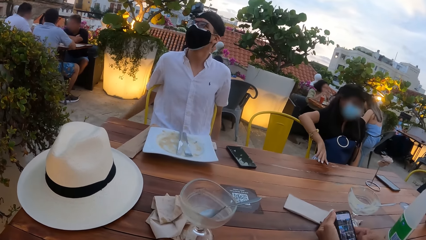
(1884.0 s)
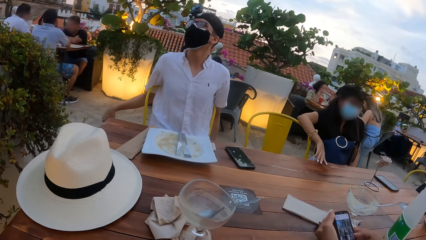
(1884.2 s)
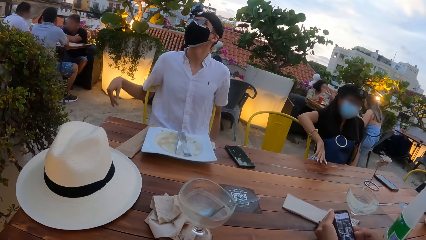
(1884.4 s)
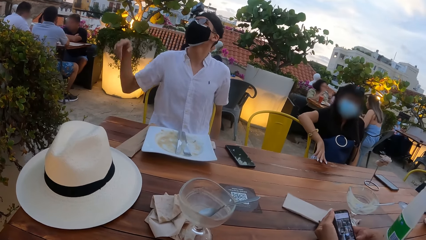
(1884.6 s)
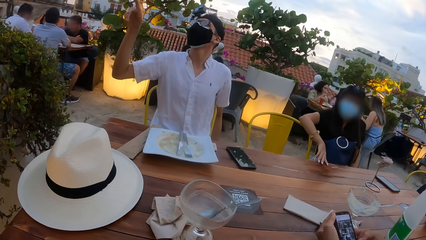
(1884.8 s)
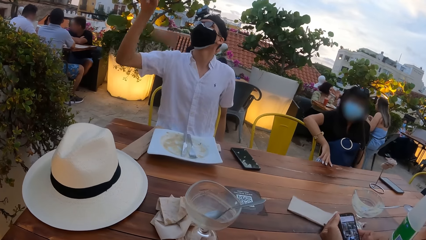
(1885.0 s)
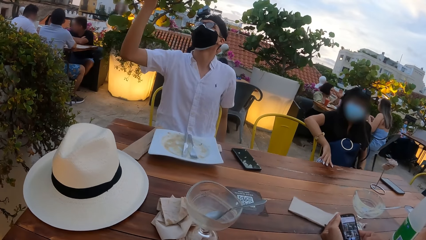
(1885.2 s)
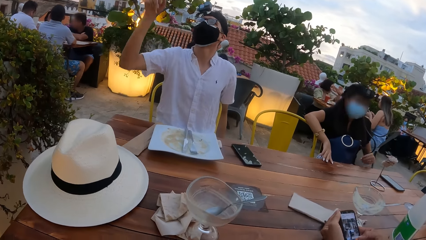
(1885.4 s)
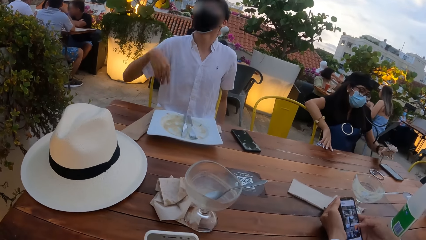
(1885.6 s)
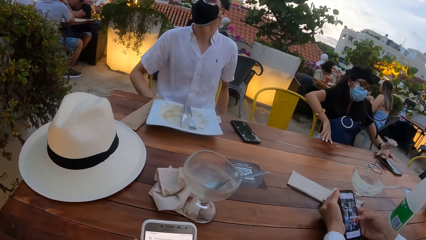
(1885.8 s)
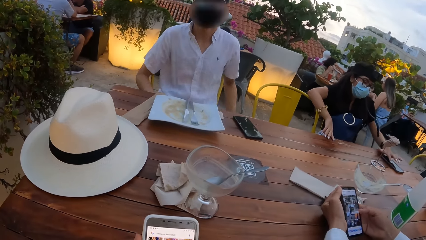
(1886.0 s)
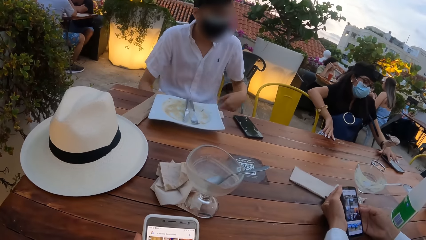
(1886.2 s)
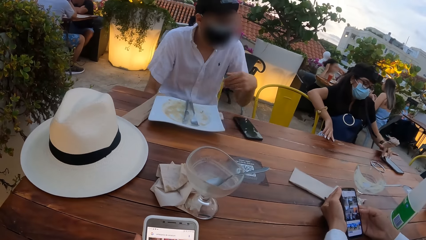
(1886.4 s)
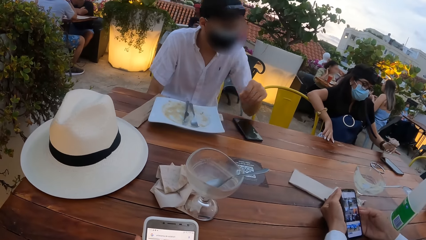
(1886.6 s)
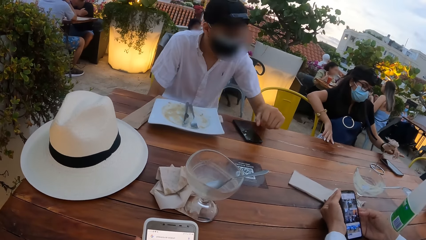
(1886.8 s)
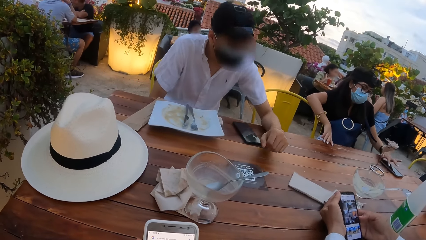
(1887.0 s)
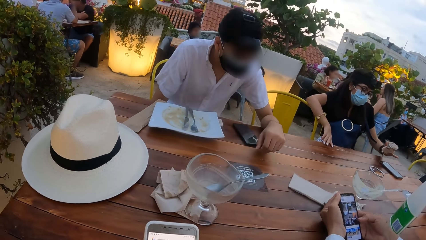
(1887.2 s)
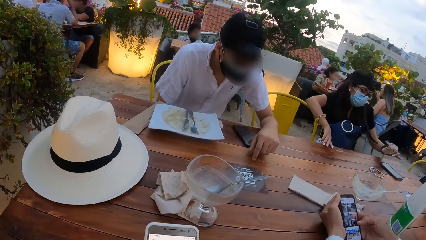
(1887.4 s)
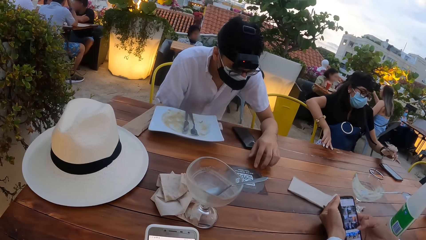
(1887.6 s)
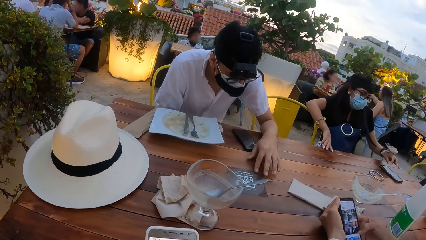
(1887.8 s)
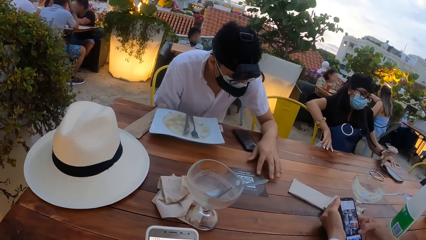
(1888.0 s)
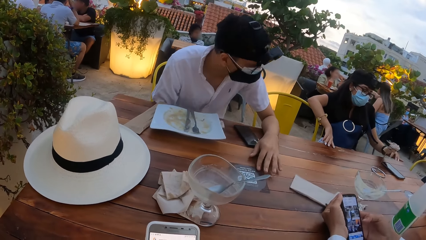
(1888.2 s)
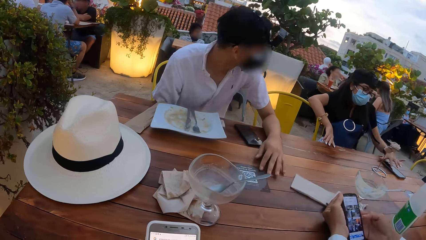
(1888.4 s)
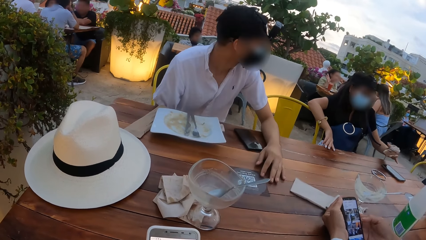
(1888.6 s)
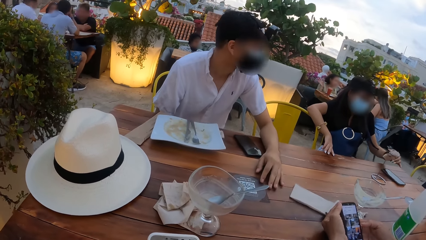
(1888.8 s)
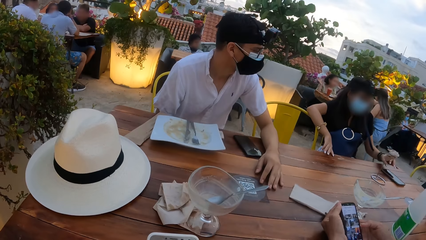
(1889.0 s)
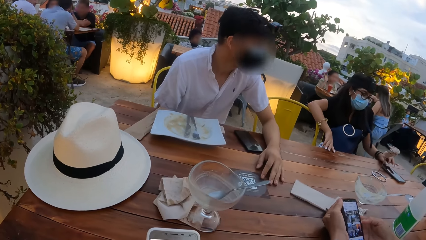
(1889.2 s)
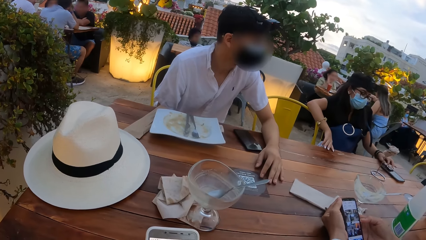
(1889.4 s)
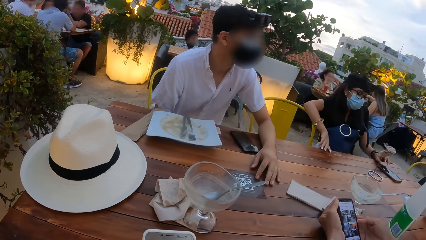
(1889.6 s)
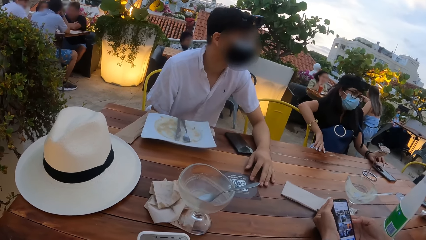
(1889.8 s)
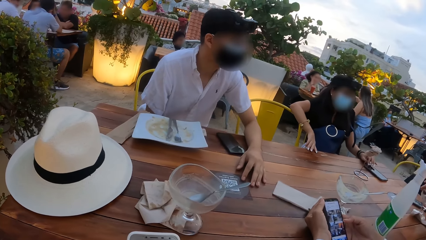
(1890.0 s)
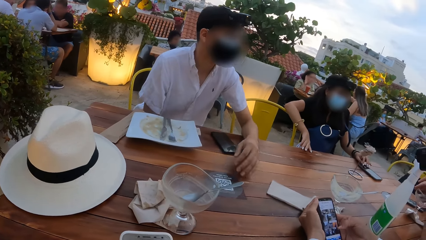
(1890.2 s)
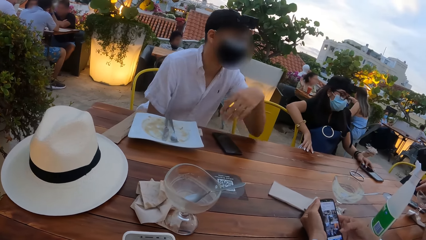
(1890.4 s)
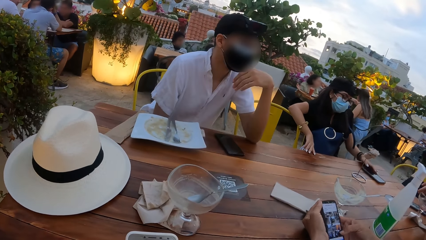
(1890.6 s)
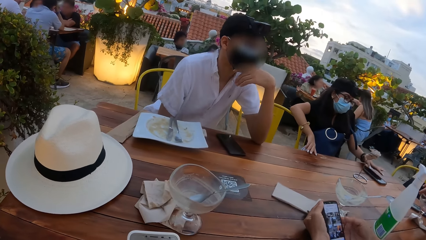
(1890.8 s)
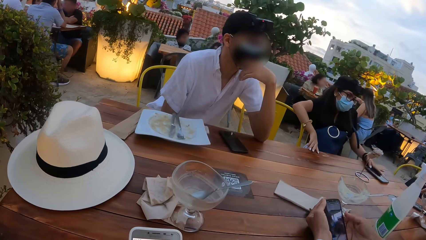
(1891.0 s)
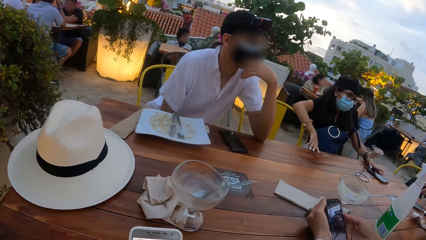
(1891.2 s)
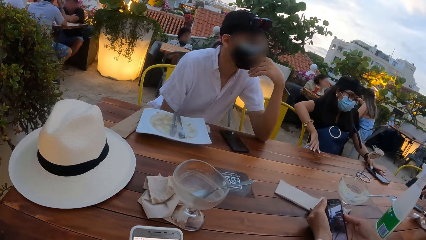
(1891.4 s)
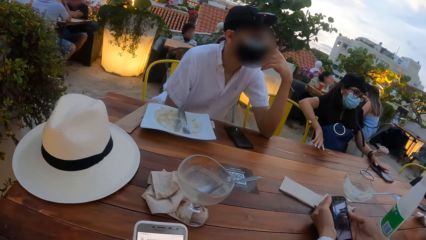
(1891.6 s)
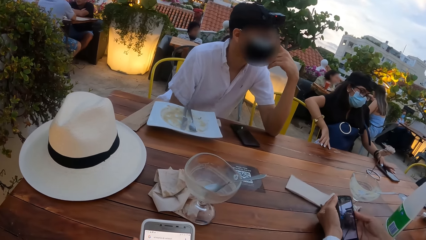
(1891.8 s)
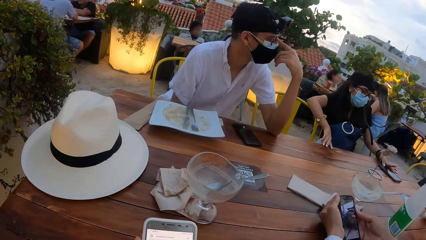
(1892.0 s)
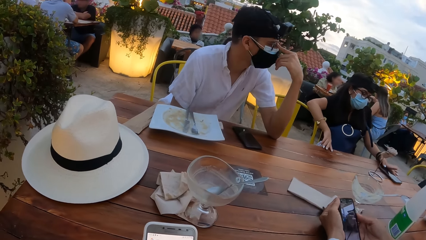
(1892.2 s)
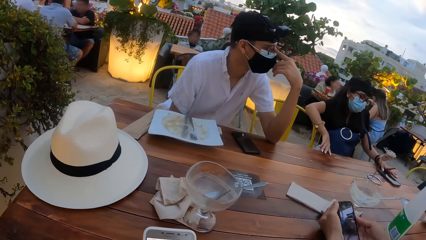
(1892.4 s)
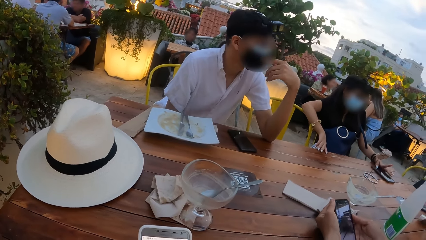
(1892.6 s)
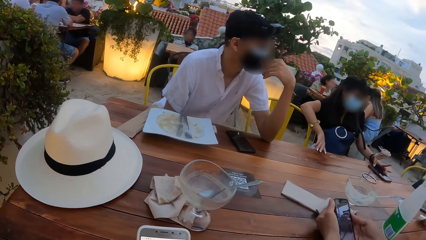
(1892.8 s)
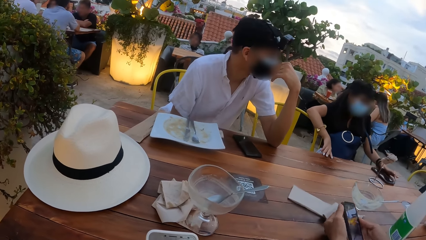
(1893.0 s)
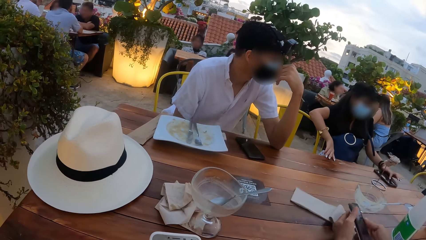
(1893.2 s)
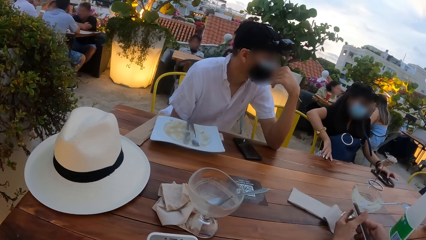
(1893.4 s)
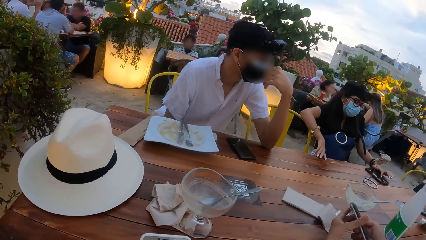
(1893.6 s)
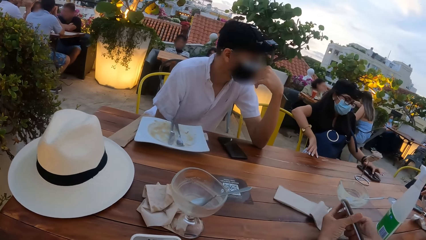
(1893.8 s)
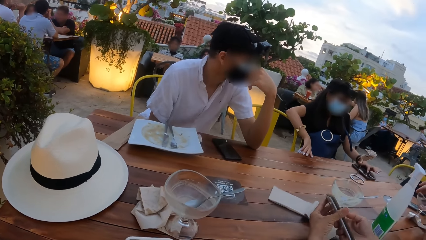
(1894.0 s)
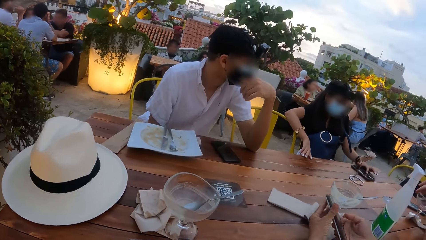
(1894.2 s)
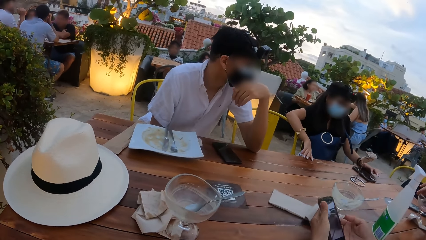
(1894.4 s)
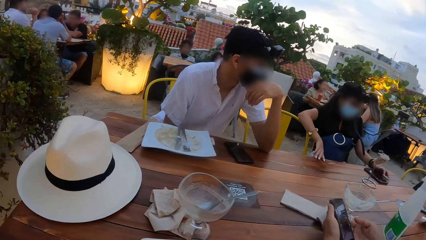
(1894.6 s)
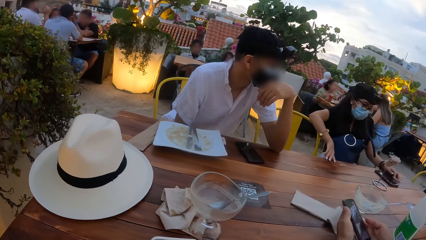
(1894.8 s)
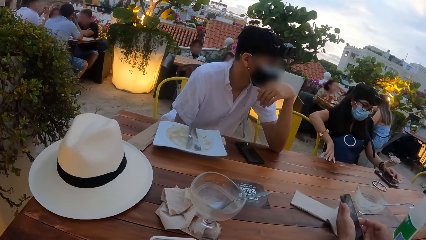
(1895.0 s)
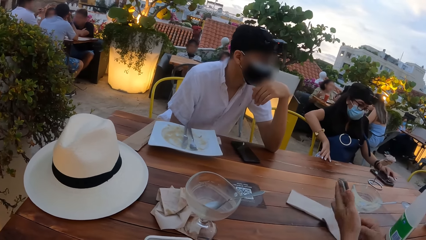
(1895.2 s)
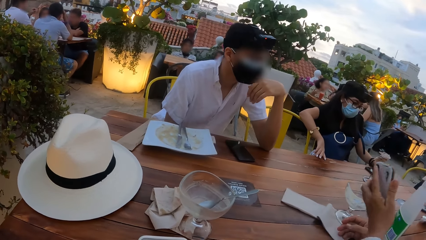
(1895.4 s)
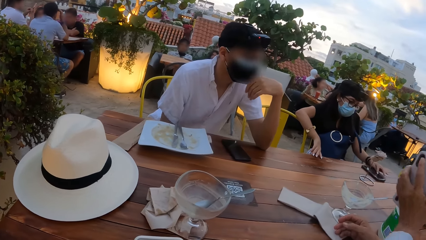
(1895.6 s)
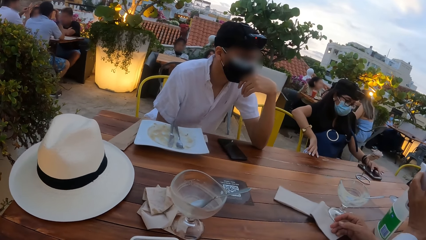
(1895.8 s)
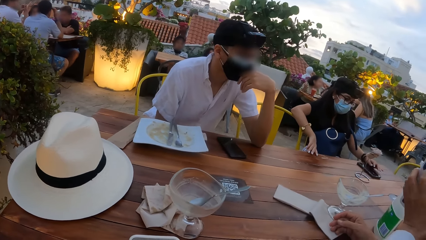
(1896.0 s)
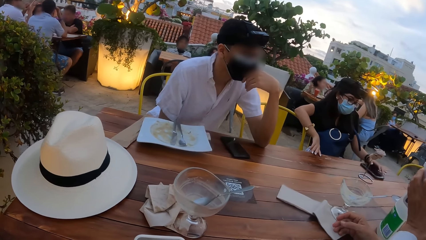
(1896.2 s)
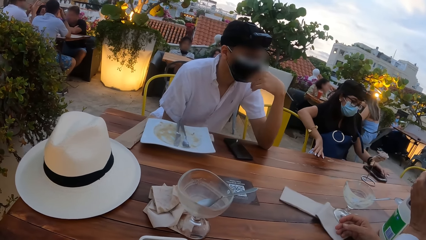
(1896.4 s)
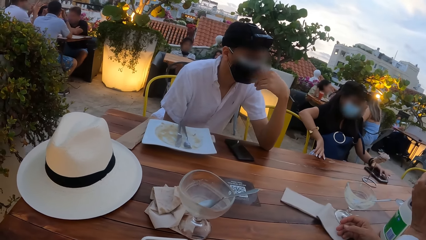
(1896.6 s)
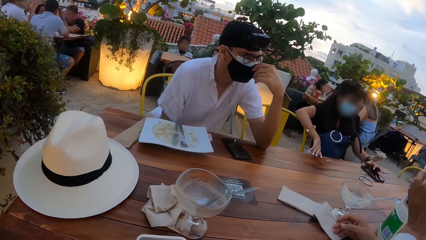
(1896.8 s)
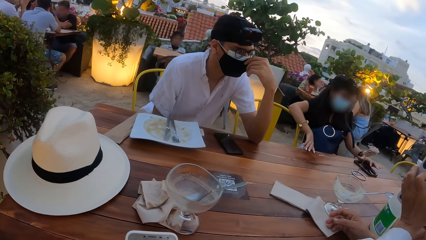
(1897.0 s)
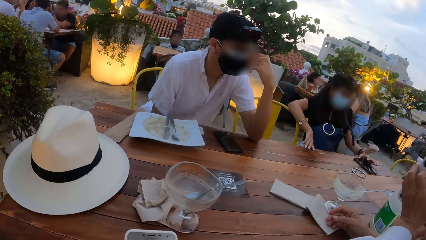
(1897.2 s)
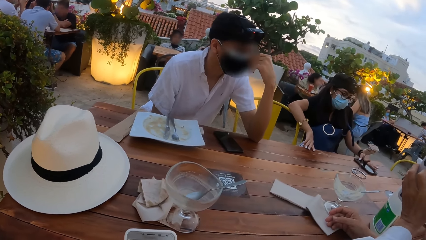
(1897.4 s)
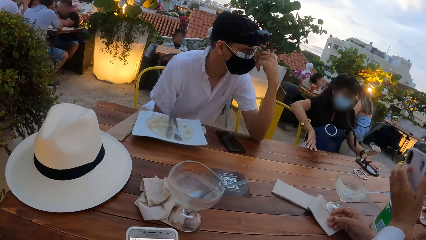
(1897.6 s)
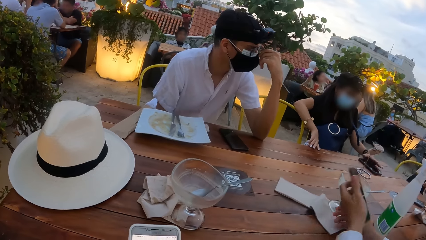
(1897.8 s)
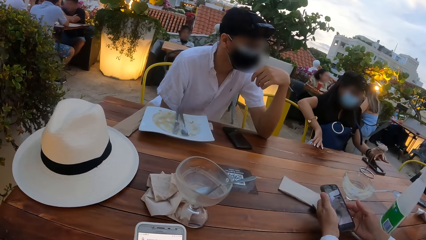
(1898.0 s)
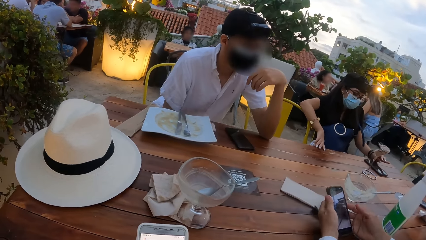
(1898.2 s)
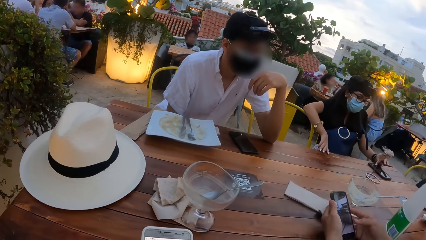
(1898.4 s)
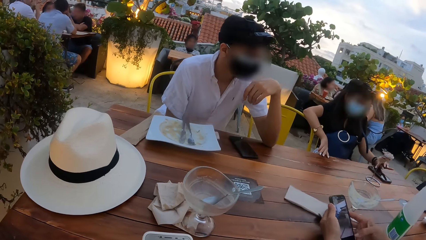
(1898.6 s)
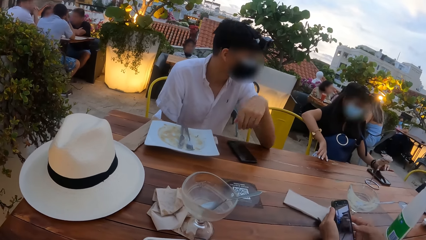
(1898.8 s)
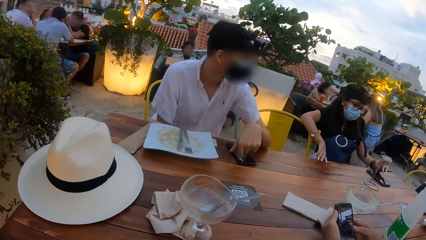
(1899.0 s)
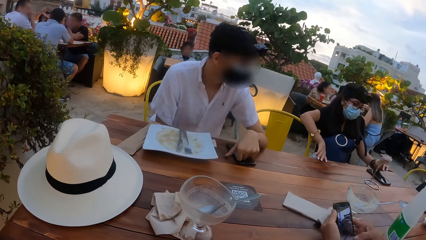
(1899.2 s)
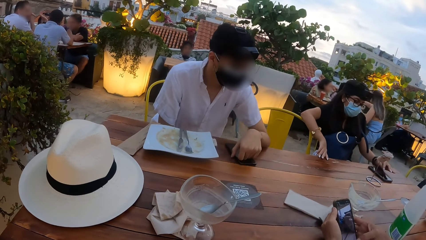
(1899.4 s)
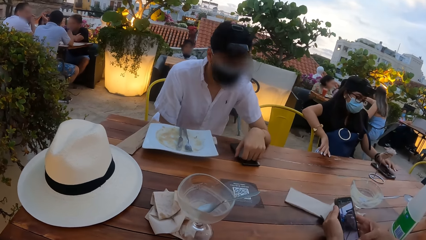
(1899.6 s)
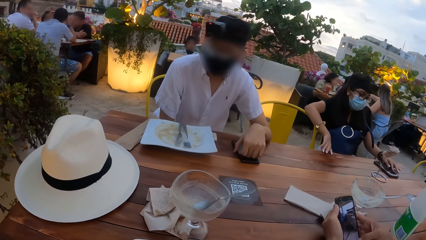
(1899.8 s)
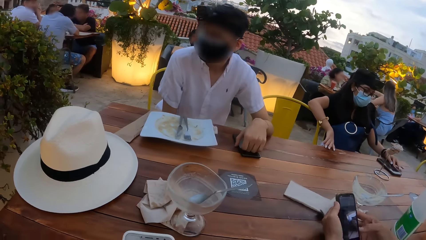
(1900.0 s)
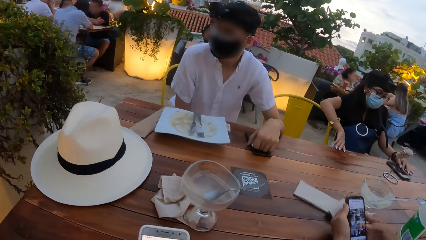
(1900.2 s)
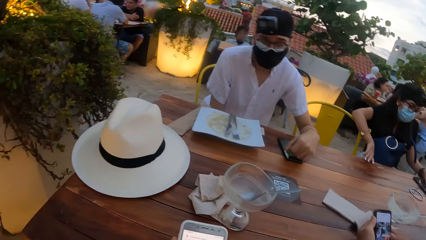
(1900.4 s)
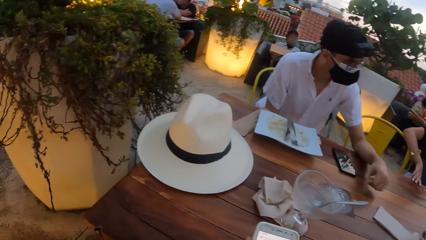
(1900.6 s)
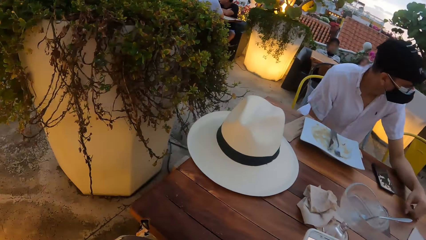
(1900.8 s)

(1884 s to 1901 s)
A person moves the hand. The woman presses the phone on the table with her left hand. The camera wearer uses the phone. Another person uses the phone. A third person uses the phone. The woman moves the phone on the table with her left hand. The second person uses the phone. A man shows the phone in his left hand to another man. The third person lifts the phone and lowers the hand with the phone. The first man presses the phone in his left hand with his right hand. The second person uses the phone. A third man shifts the phone on the table with his left hand.
